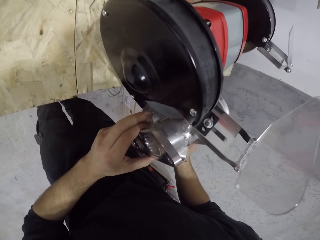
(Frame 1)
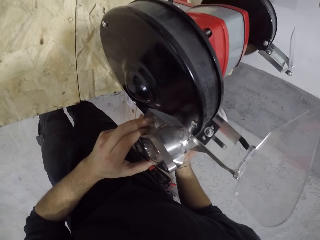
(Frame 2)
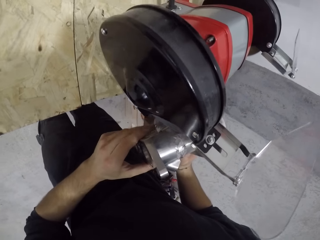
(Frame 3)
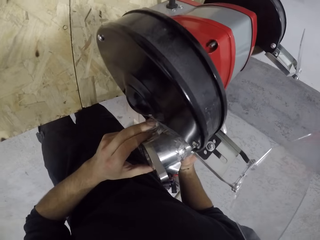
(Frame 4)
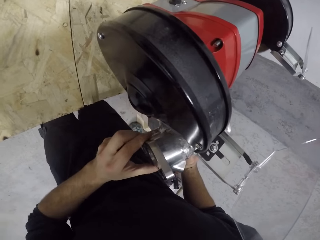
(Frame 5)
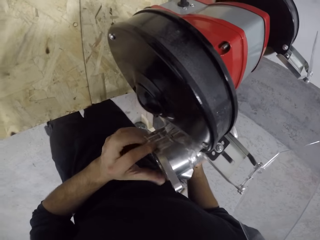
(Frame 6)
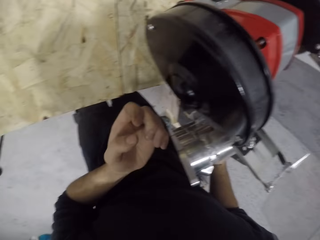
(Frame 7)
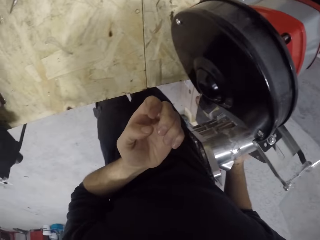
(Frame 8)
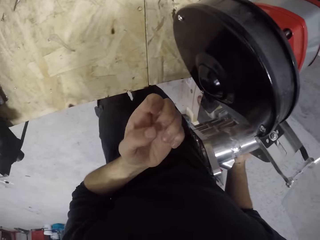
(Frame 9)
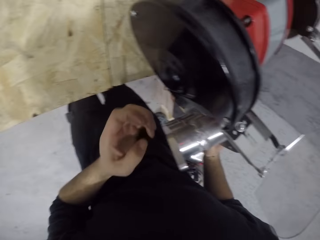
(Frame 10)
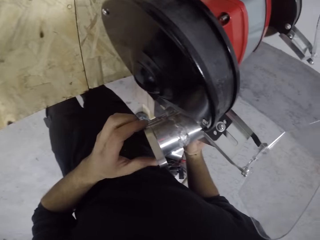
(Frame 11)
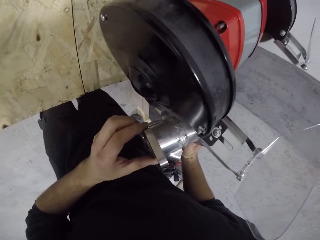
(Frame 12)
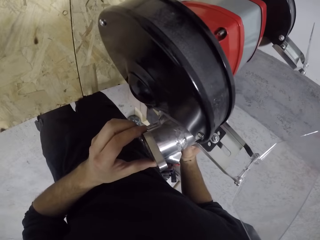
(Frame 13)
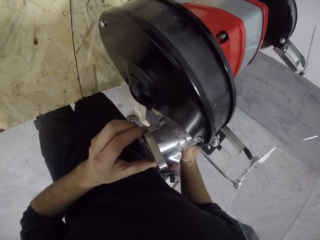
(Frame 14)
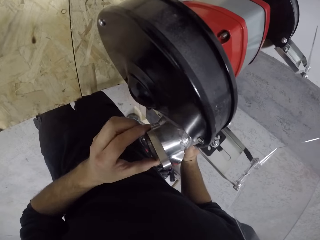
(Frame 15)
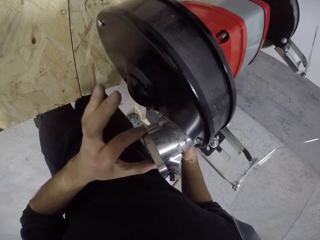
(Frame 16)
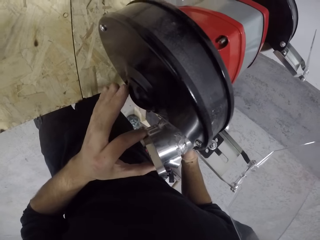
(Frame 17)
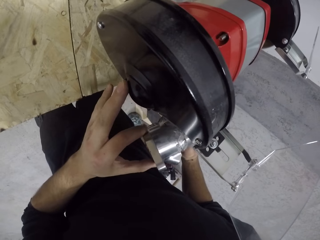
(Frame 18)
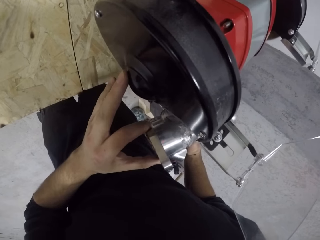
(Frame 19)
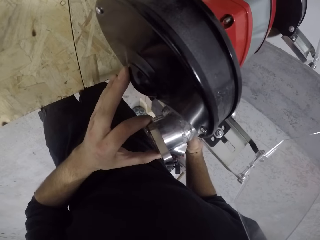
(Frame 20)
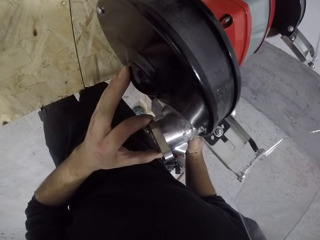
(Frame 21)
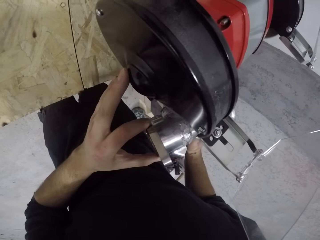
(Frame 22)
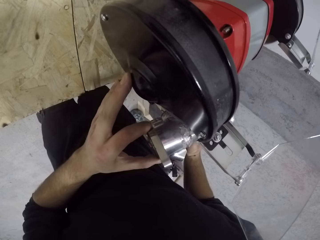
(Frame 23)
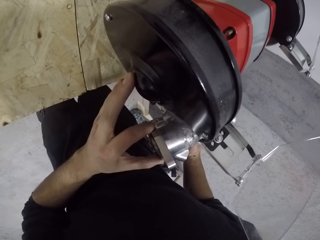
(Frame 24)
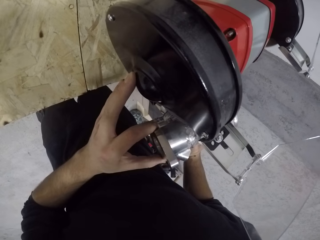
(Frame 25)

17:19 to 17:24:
The camera wearer shapes metal with a metal shaping machine.

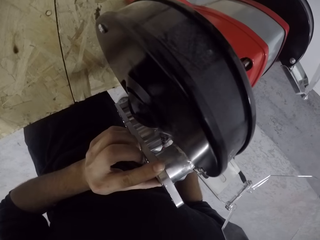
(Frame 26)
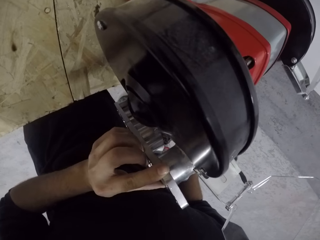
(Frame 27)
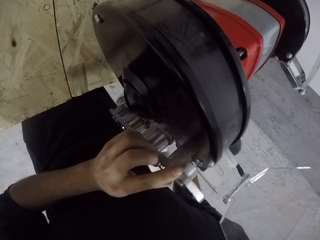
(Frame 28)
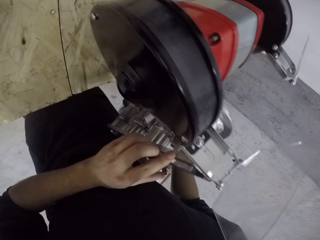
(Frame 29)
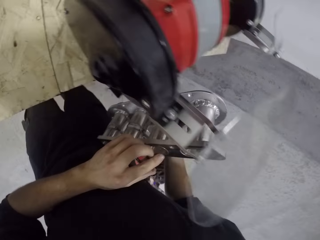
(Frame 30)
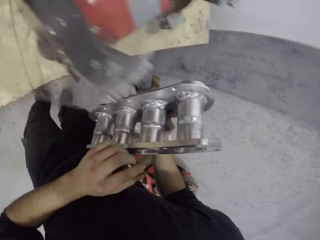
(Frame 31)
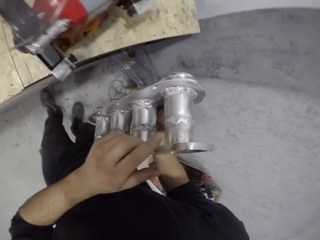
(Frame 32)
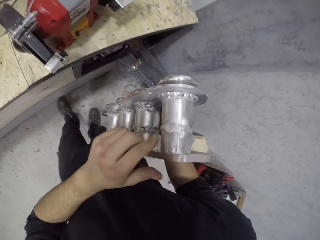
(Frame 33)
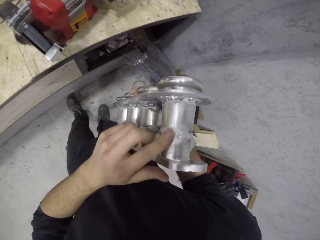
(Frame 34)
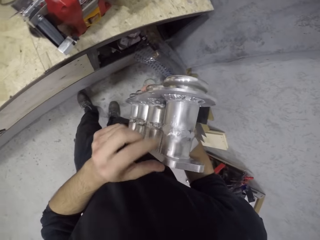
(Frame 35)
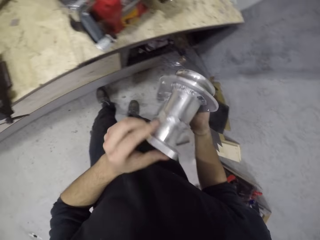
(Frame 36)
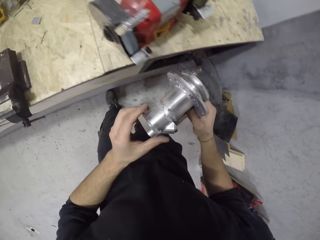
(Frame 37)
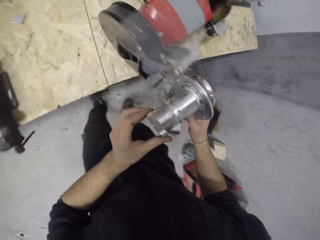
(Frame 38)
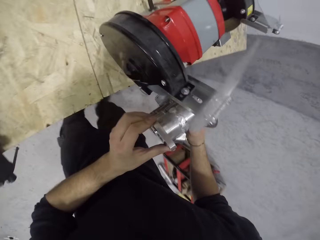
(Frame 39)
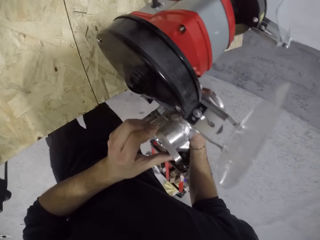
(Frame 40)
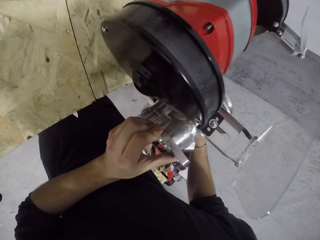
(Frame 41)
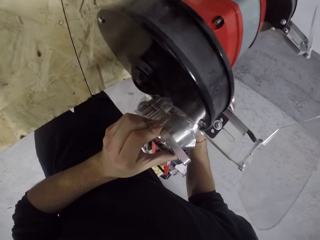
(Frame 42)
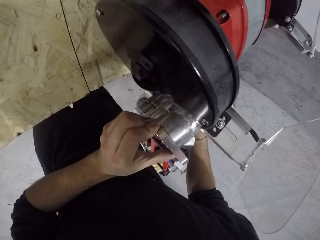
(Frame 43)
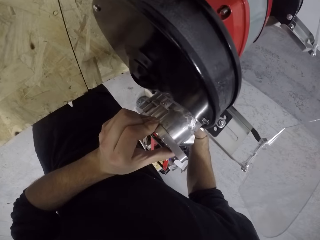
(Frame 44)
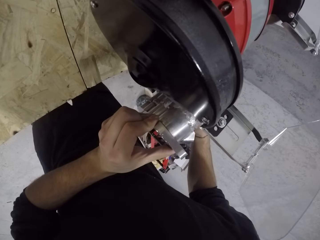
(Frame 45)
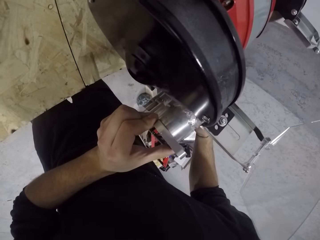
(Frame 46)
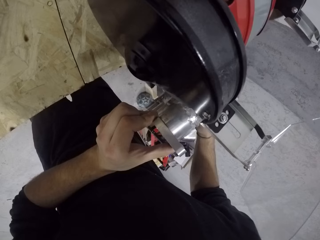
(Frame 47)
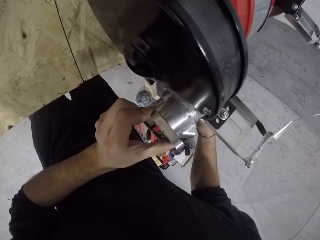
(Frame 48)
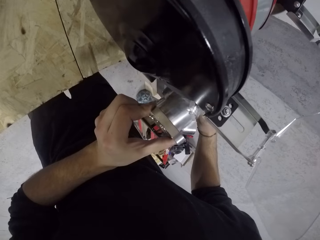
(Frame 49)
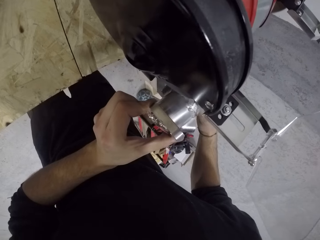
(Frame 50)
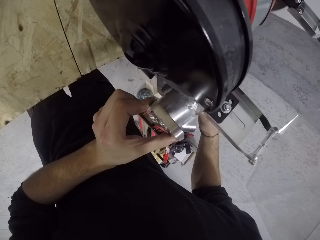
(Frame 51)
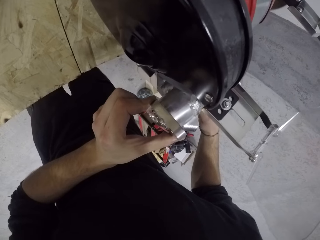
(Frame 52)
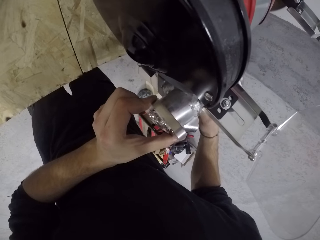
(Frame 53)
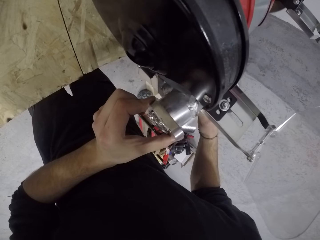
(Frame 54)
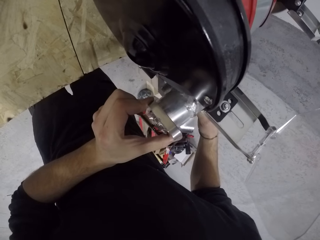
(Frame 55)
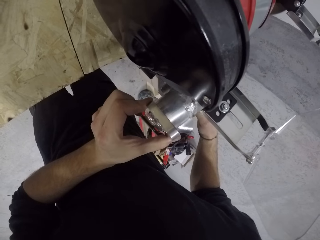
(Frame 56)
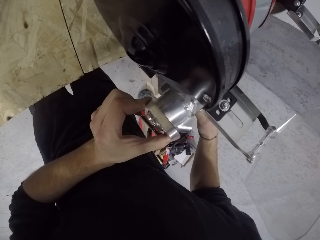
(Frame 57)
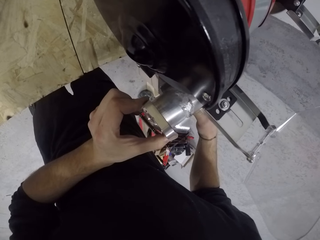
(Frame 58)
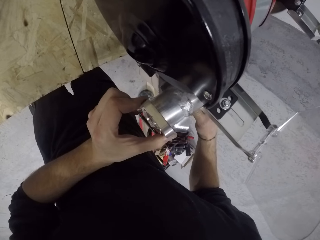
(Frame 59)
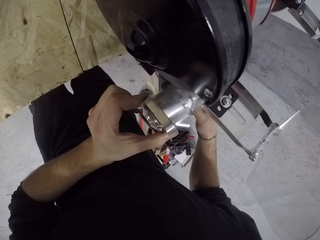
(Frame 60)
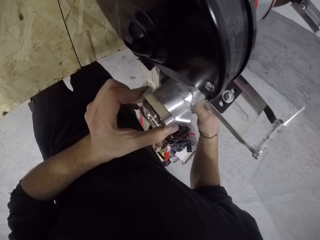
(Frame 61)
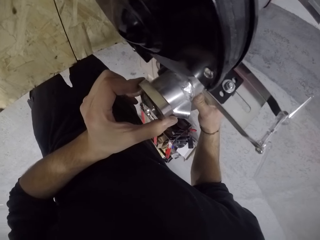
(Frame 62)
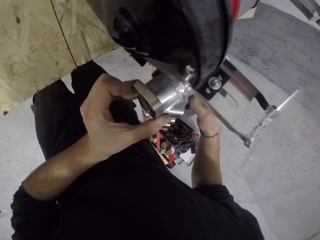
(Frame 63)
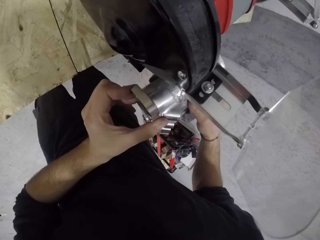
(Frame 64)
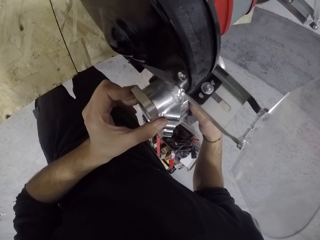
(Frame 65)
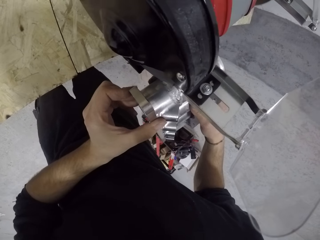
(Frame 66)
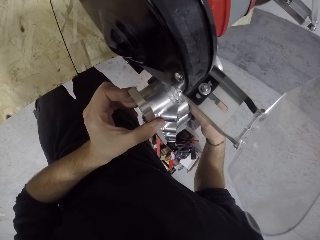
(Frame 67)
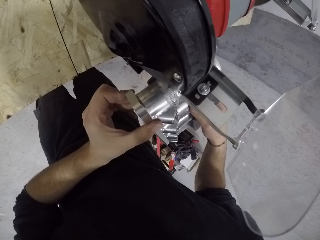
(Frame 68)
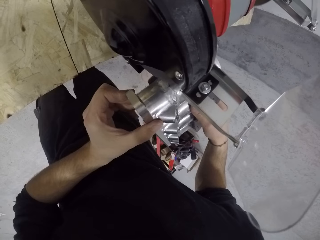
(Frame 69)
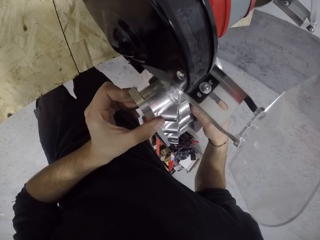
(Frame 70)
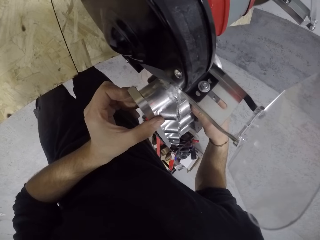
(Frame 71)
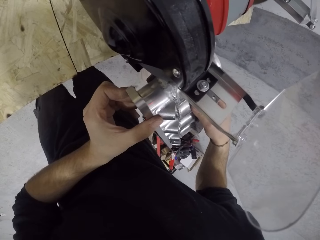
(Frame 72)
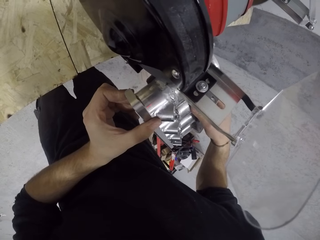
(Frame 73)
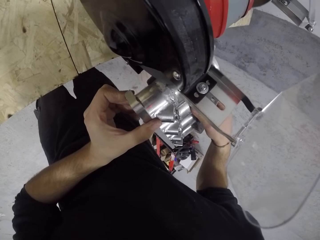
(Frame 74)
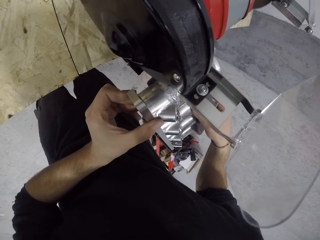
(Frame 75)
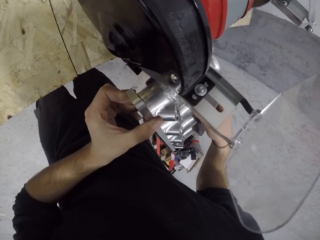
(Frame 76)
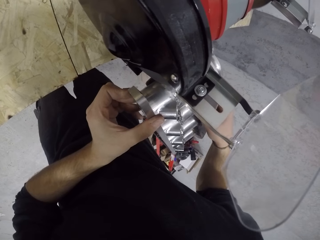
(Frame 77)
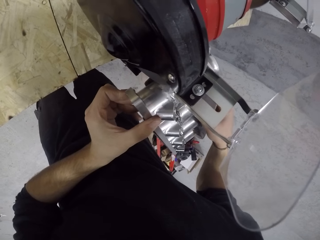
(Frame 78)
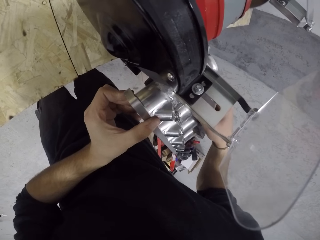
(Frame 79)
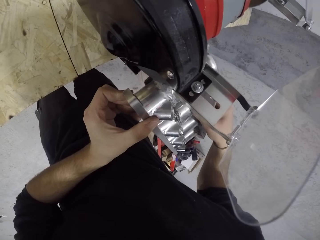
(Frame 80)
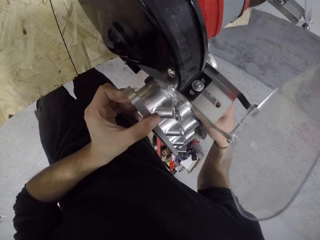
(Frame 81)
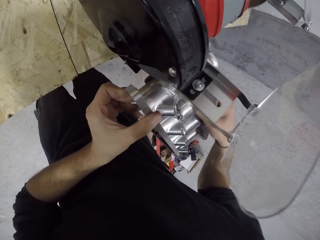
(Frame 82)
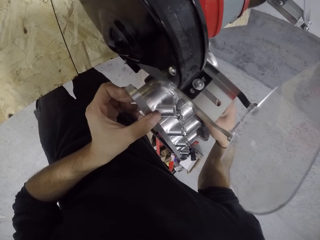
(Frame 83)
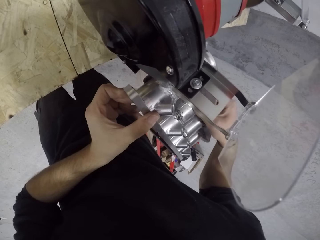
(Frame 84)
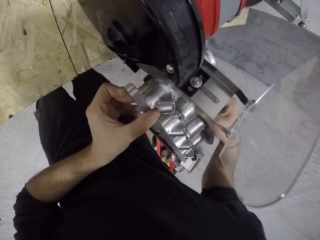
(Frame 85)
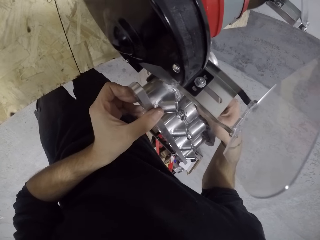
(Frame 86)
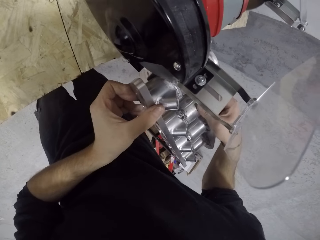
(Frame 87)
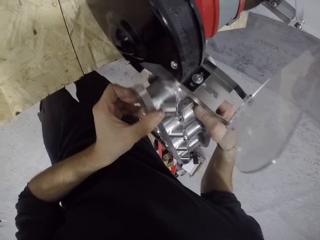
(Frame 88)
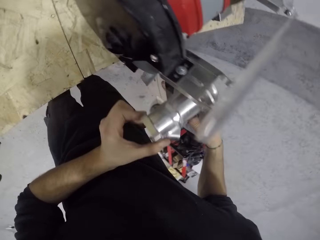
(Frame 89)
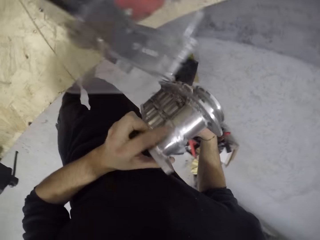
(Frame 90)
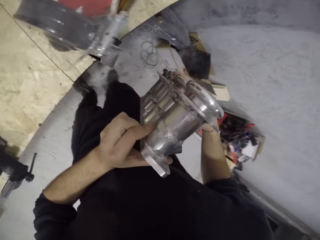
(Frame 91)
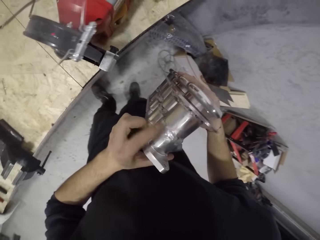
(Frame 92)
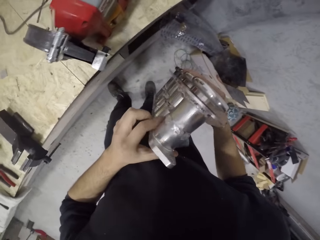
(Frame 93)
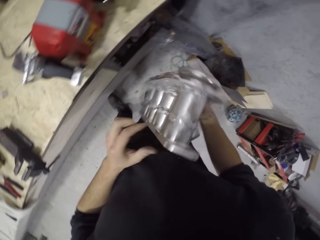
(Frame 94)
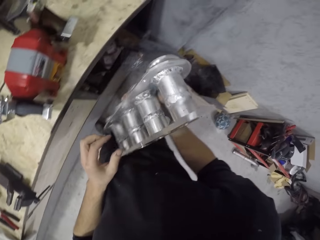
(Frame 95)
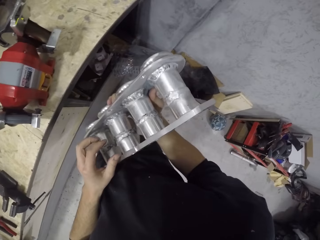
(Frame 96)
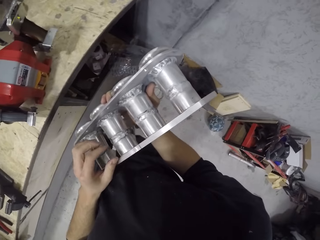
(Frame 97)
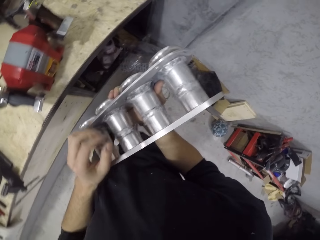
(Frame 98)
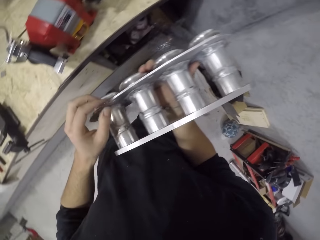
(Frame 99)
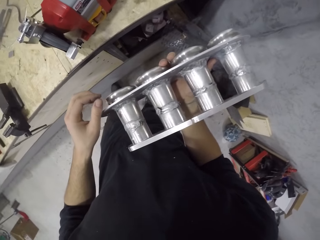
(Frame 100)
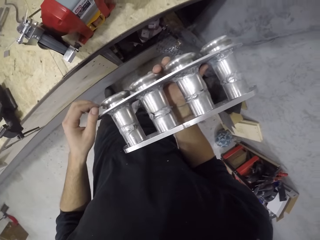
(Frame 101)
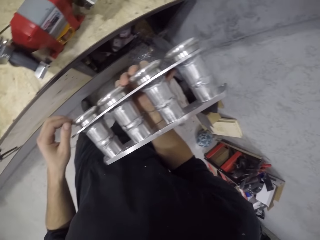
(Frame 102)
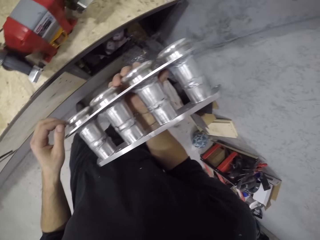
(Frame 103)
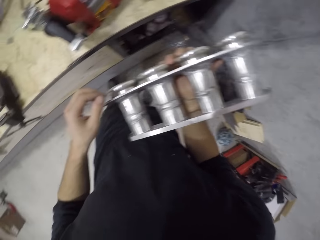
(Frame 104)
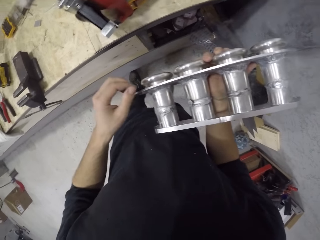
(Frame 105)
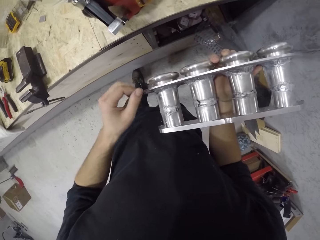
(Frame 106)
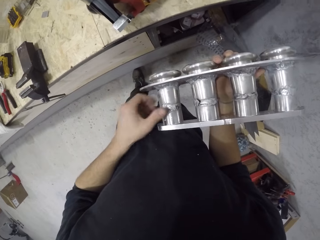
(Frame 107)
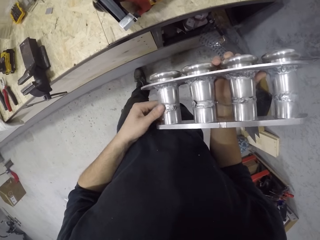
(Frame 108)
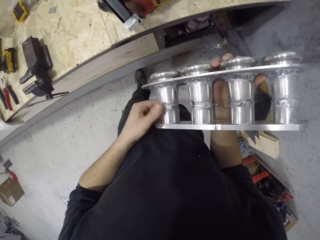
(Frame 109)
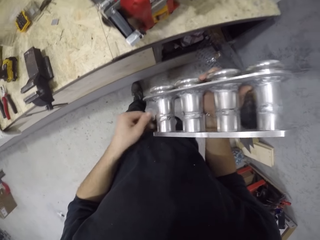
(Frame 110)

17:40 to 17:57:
The camera wearer holds the metal. They shape the metal with a metal shaping machine. They inspect the engine block with both hands. They hold the metal.
